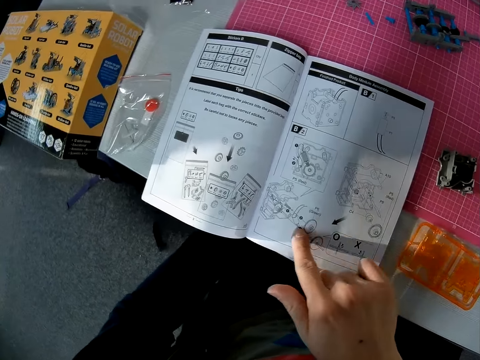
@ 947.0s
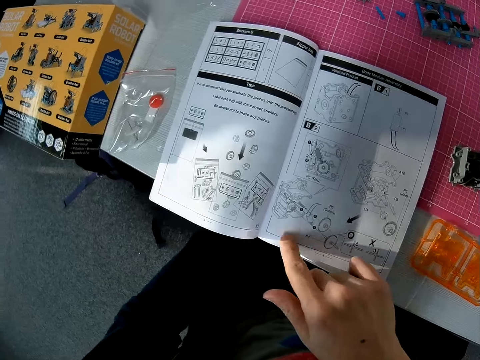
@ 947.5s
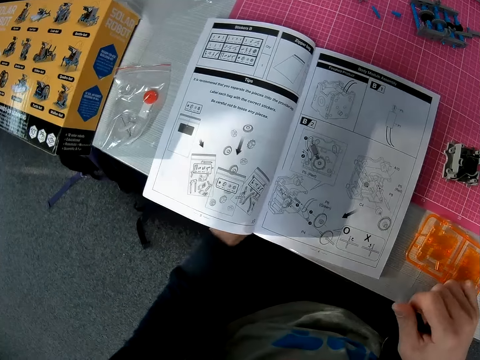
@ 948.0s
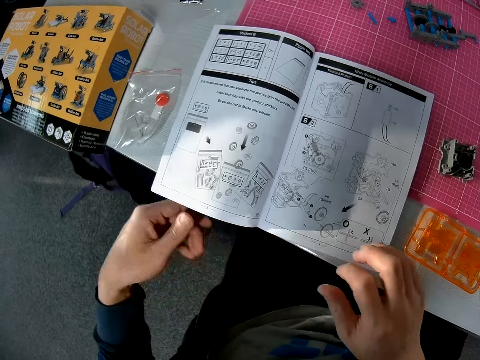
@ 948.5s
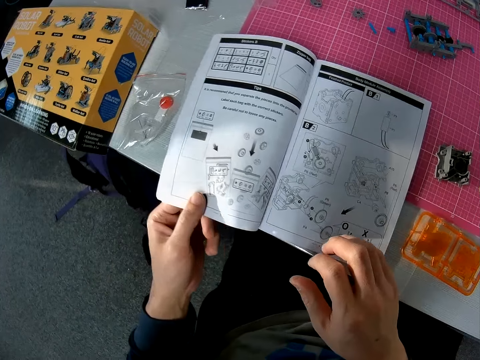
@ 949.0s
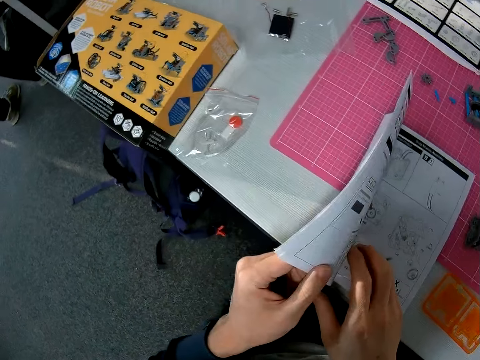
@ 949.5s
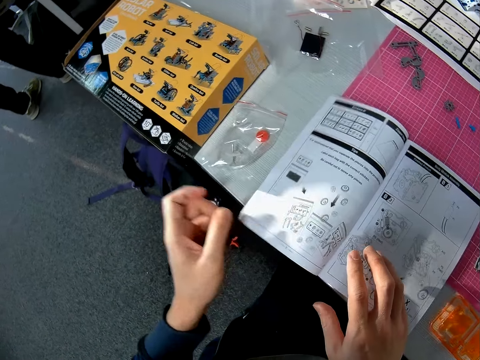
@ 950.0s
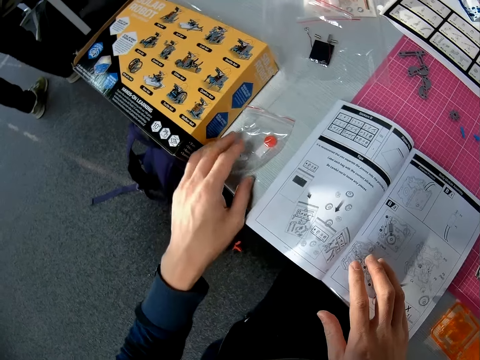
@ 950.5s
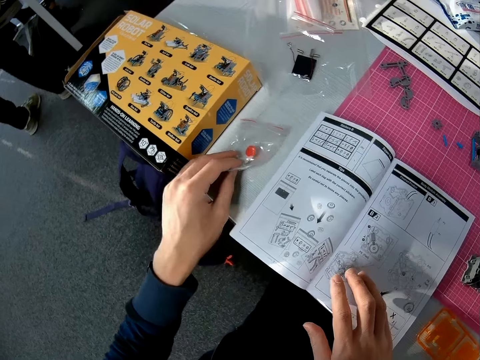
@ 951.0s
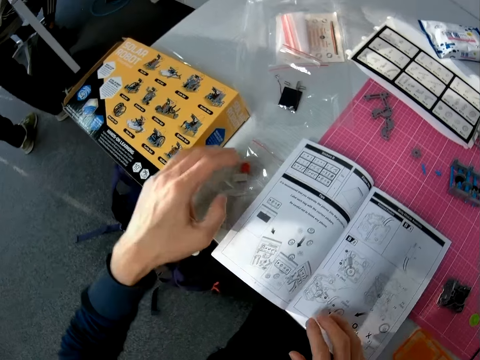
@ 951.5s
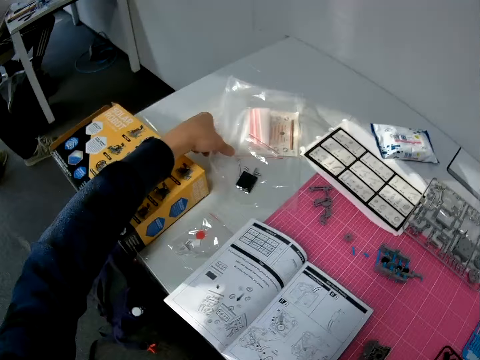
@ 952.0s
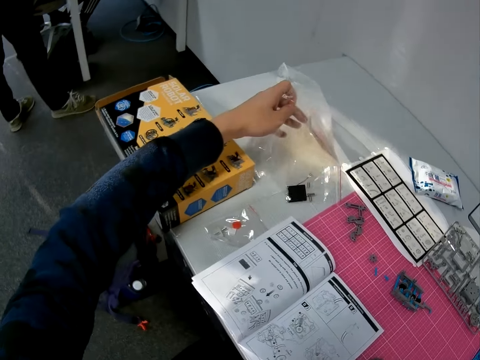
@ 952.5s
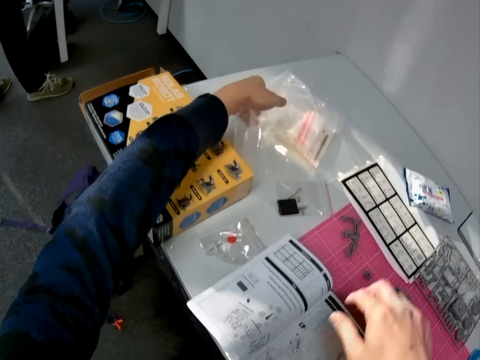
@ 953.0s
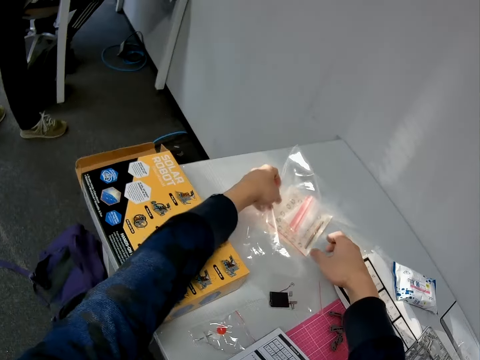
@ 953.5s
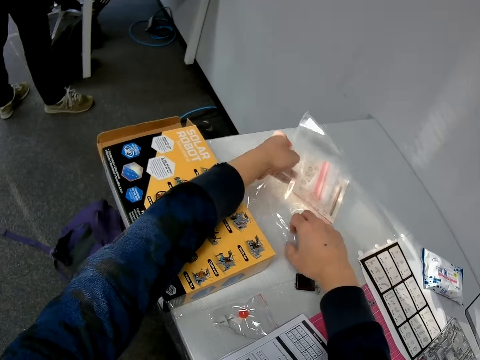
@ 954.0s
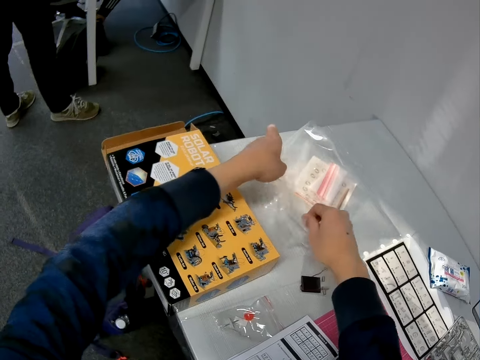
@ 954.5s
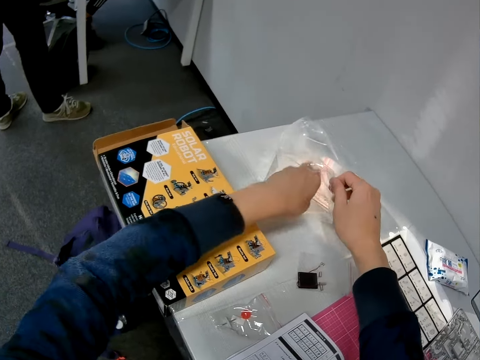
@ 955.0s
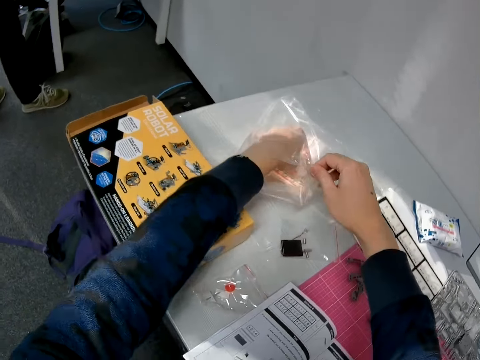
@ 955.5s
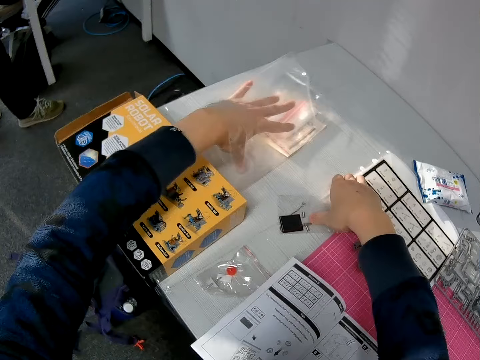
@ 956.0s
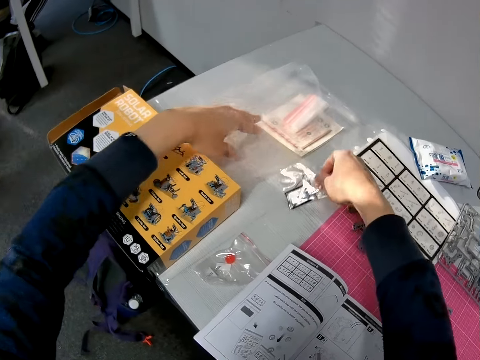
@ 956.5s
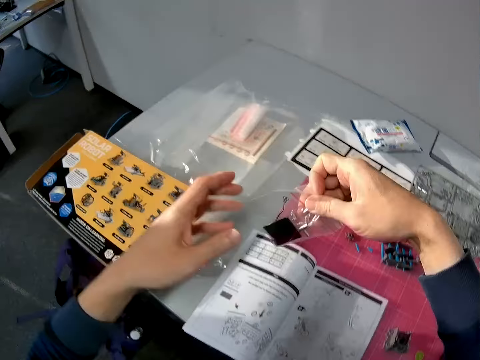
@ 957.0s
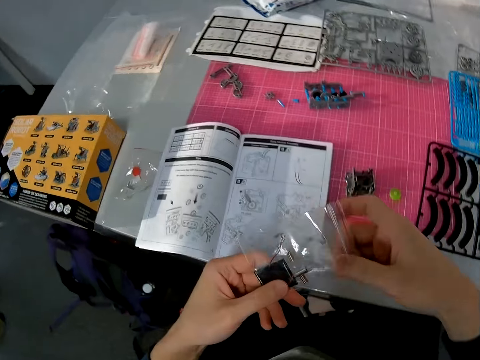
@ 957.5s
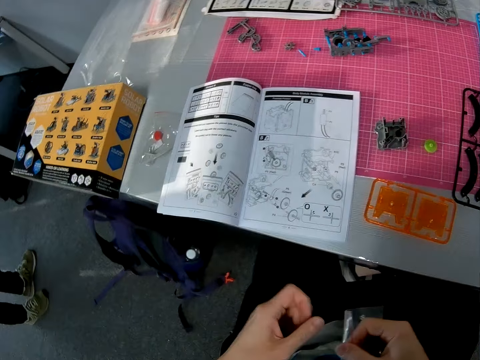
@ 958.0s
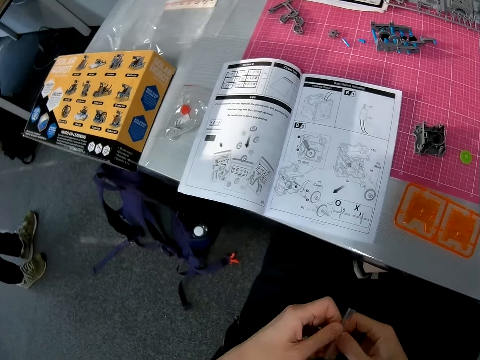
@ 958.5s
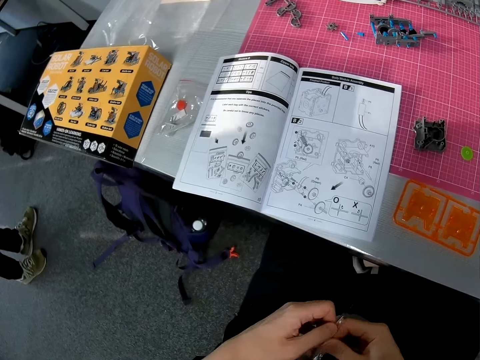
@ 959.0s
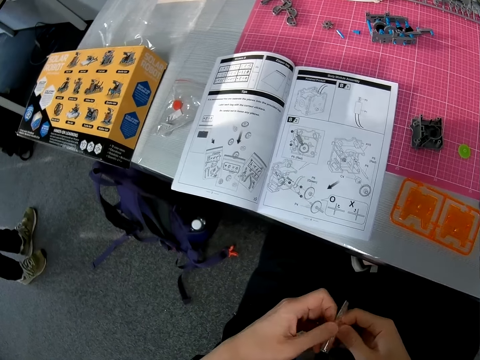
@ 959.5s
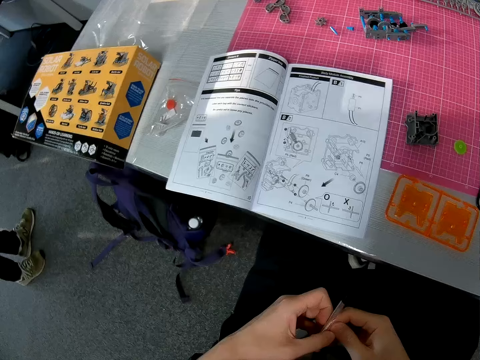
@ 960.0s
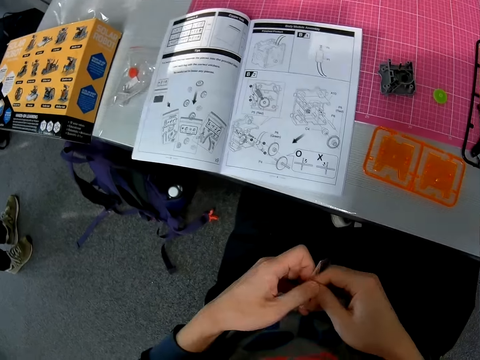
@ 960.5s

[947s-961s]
The camera wearer puts both hands on the book. He turns the instruction booklet. A man stands away from the camera wearer. The camera wearer moves a zipper bag on the table. He touches a nylon on the table with his left hand. He adjusts a bigger nylon on the table with his left hand. He picks a plastic paper on the table, opens the plastic paper on the table and puts his hand in the plastic paper. The man walks around. The camera wearer picks another smaller nylon or zipper bag of objects with his right hand. He holds the nylon with both hands. The man stands away from the camera wearer. The camera wearer opens the zipper bag.

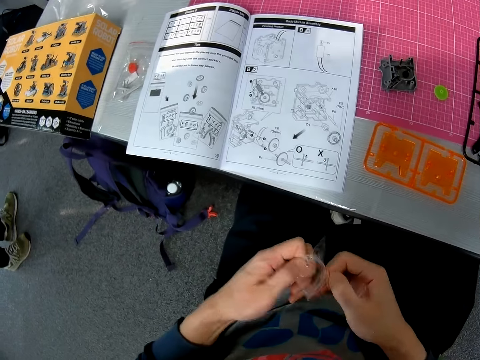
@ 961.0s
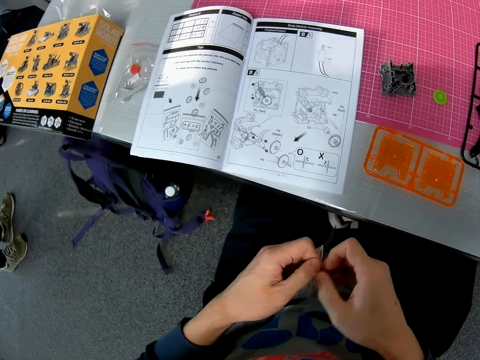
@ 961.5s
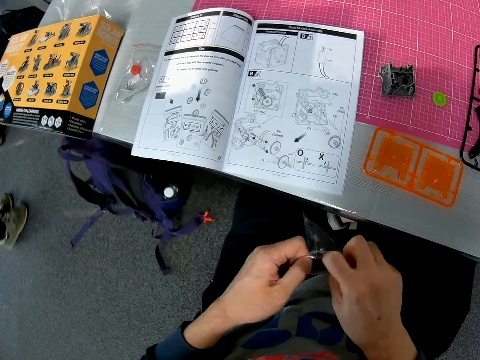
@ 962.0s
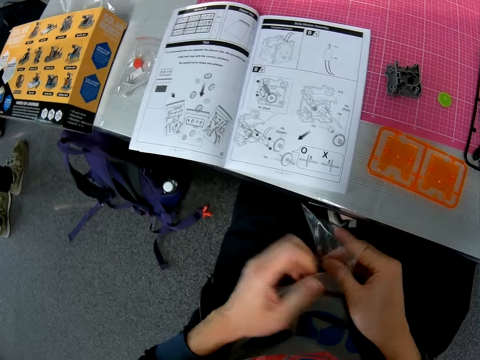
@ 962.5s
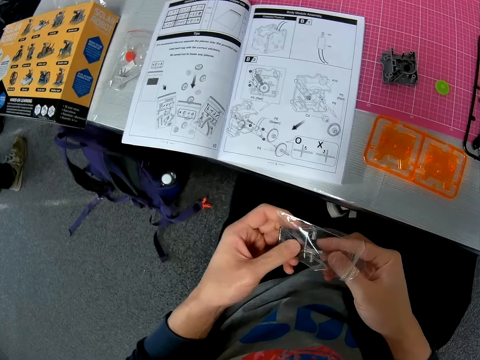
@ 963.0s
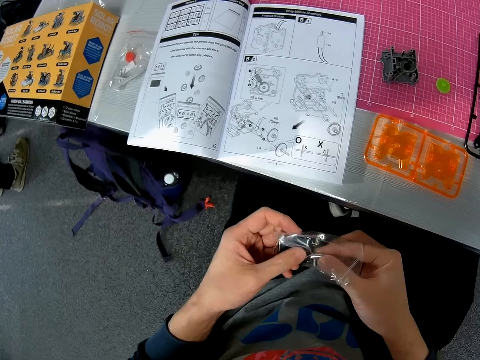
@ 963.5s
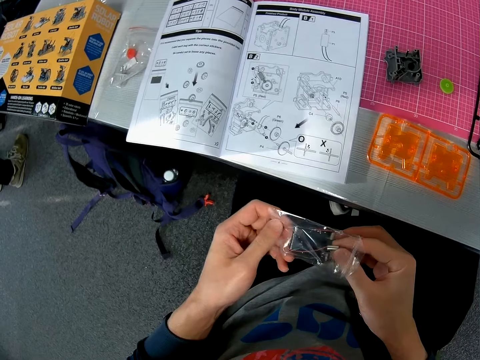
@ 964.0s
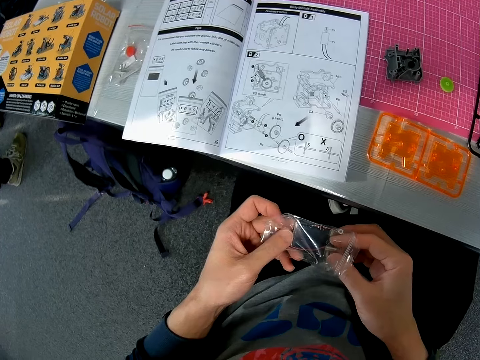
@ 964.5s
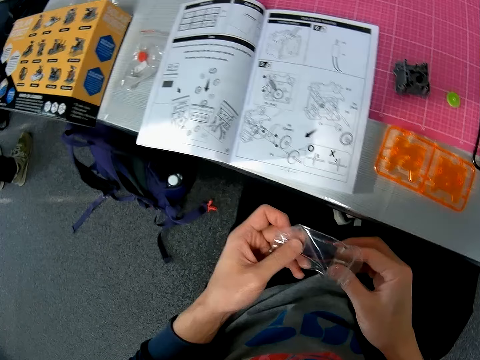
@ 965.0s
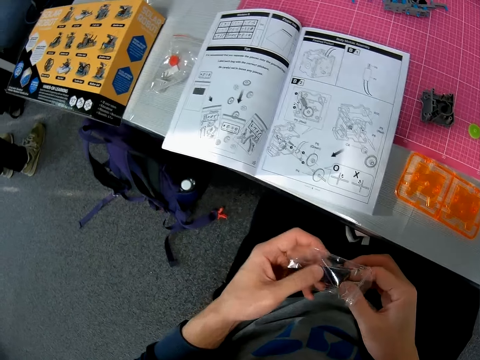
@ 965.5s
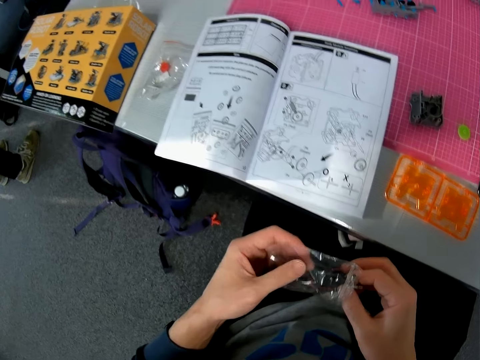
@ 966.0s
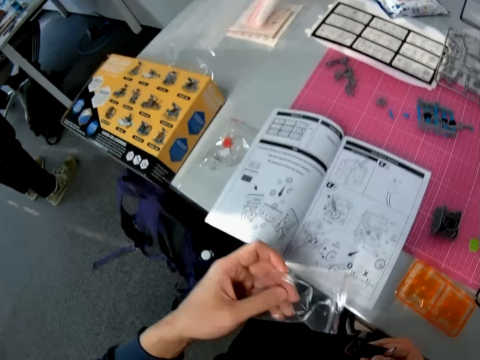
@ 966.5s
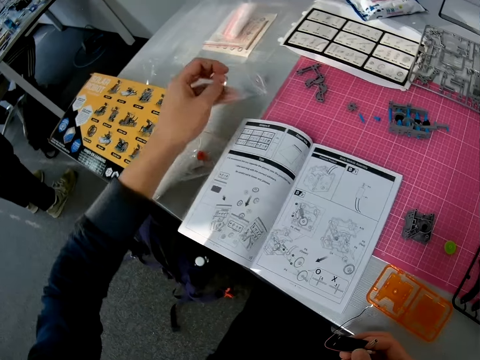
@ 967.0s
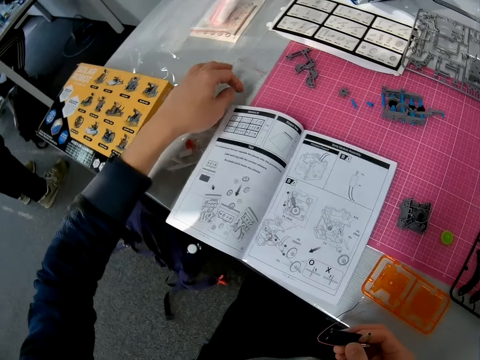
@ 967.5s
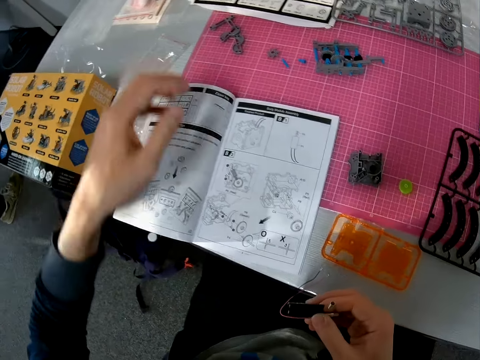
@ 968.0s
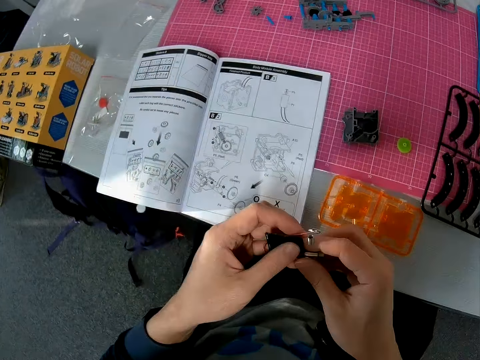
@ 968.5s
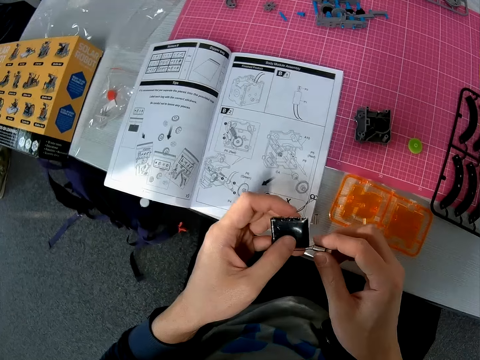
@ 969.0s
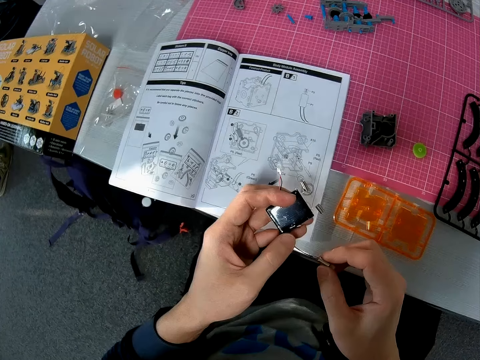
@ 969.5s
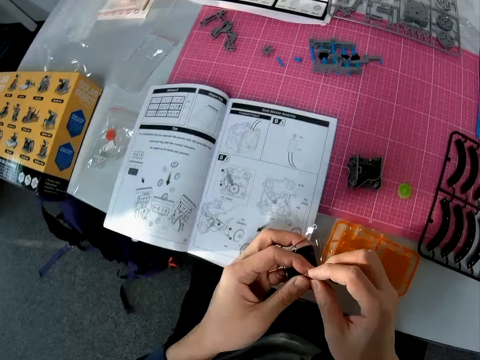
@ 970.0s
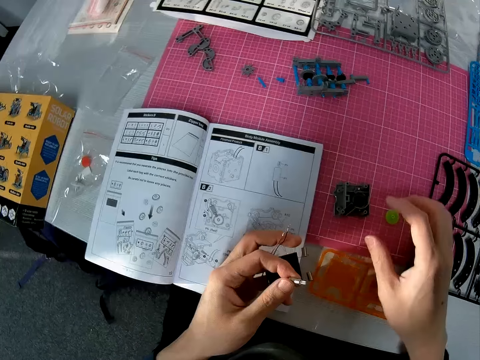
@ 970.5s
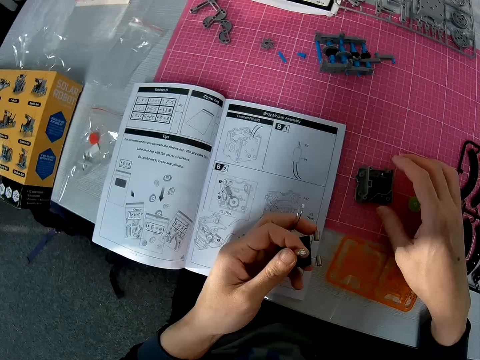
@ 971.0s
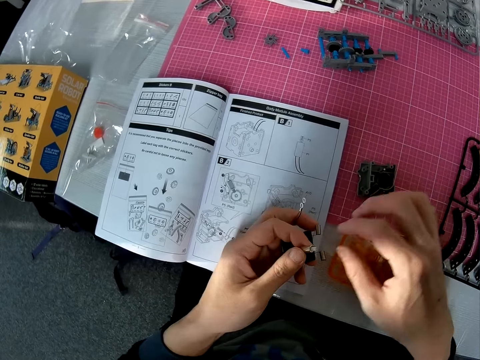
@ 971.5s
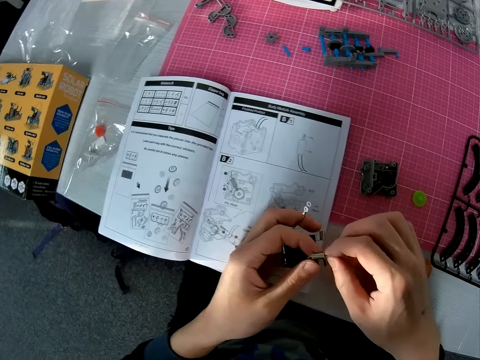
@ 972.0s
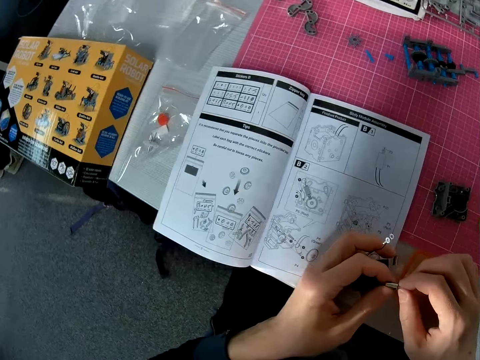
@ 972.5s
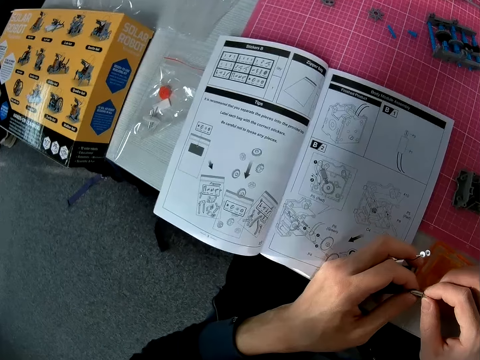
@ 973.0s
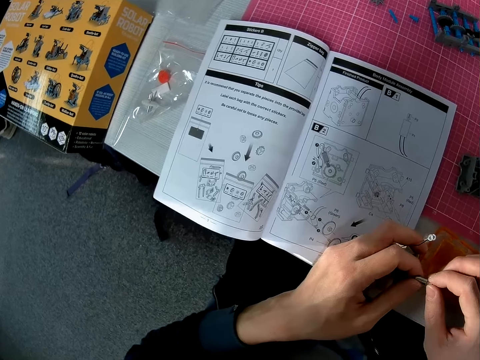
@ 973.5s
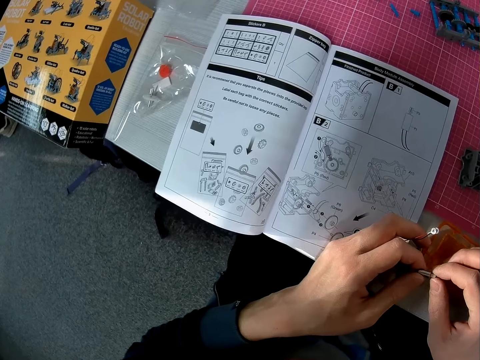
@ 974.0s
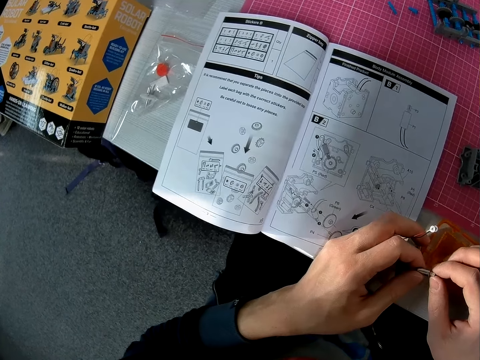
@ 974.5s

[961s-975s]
A man walks around. The camera wearer takes out an object from the nylon or zipper bag with his right hand. He drops the nylon on the table with his left hand. He passes the object to his left hand. He holds the object. He moves his hand close to something. He touches another object on the table with his right hand. He holds the object in his left hand with both hands. The man stands away from the camera wearer. The camera wearer looks at the instruction booklet.
